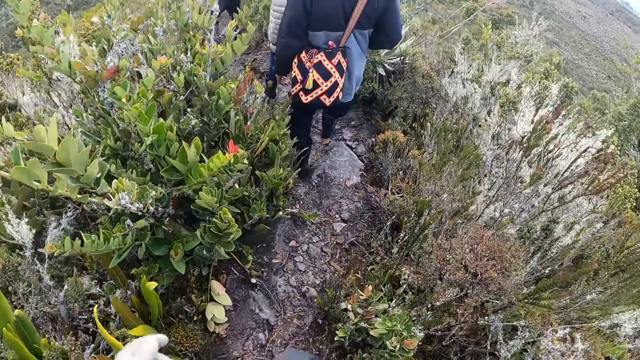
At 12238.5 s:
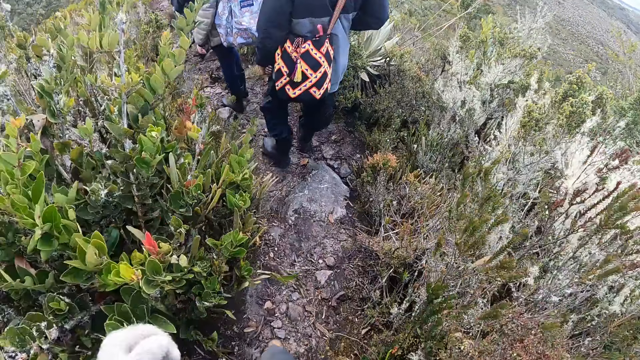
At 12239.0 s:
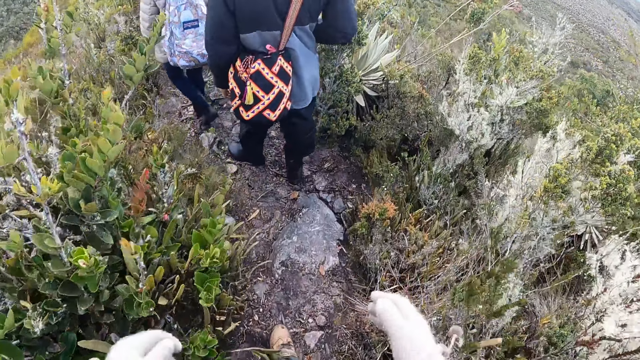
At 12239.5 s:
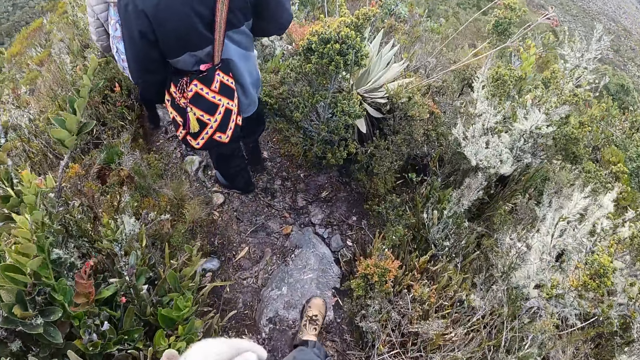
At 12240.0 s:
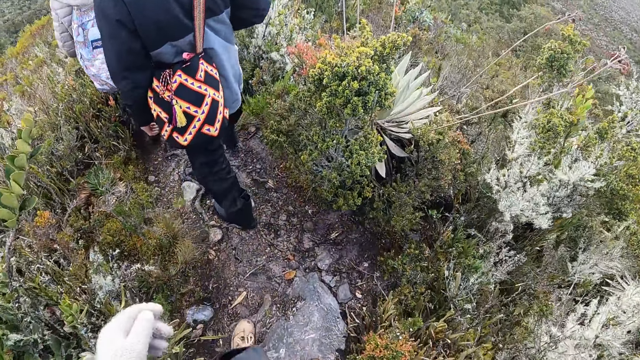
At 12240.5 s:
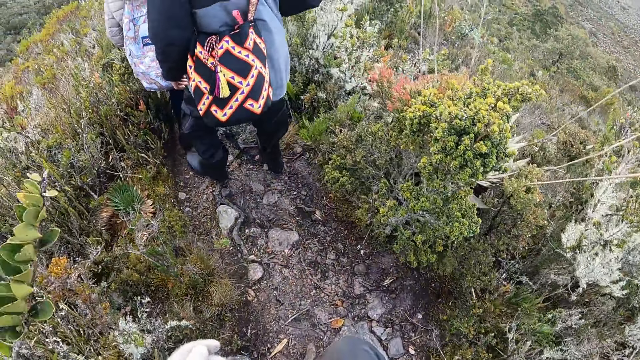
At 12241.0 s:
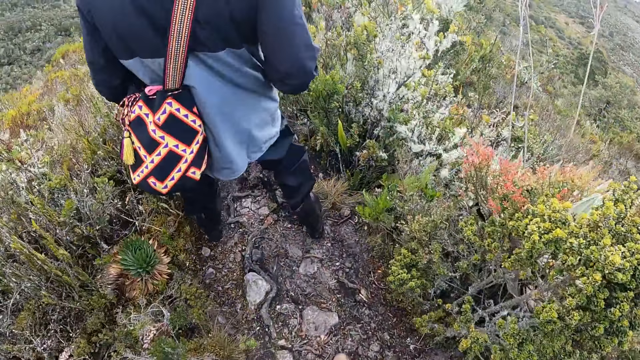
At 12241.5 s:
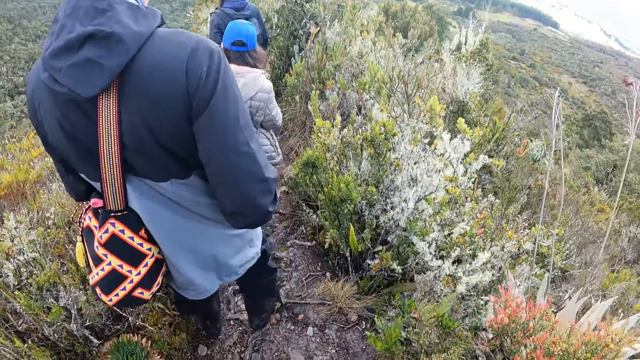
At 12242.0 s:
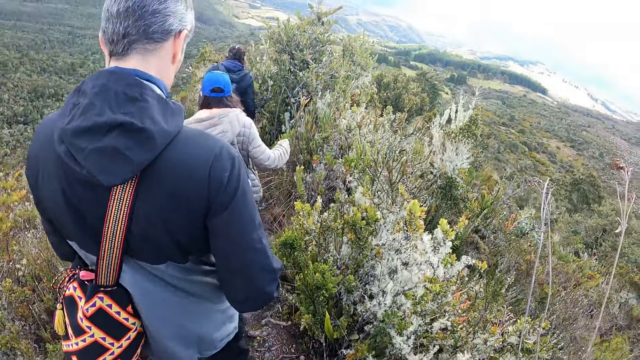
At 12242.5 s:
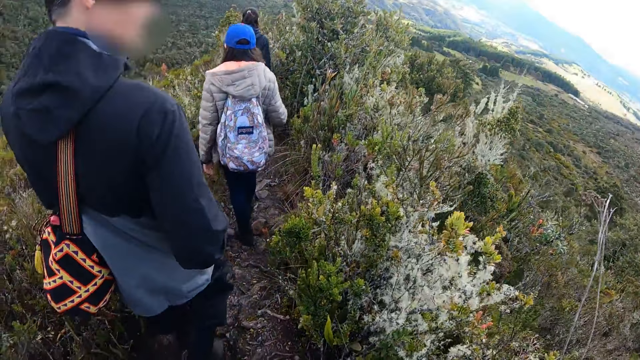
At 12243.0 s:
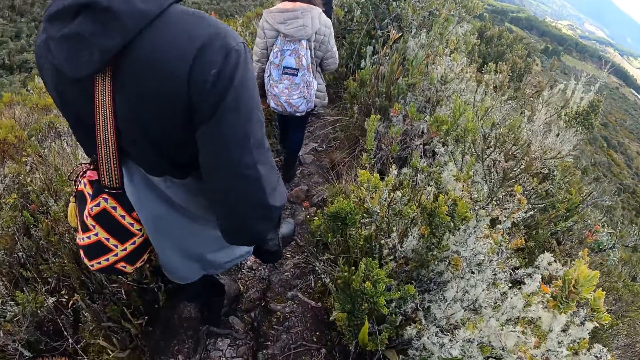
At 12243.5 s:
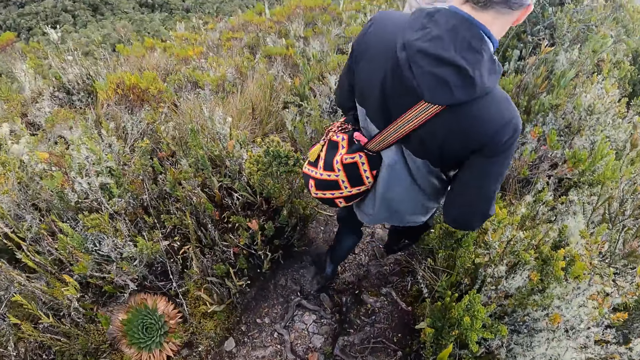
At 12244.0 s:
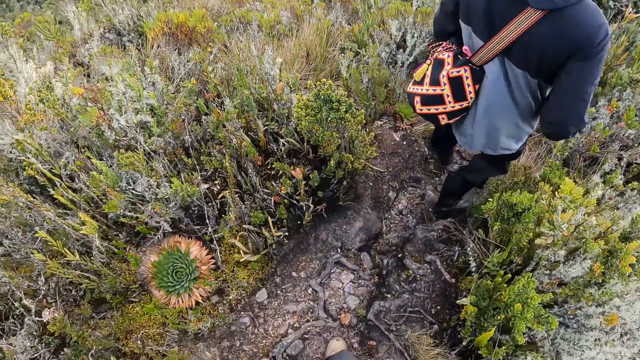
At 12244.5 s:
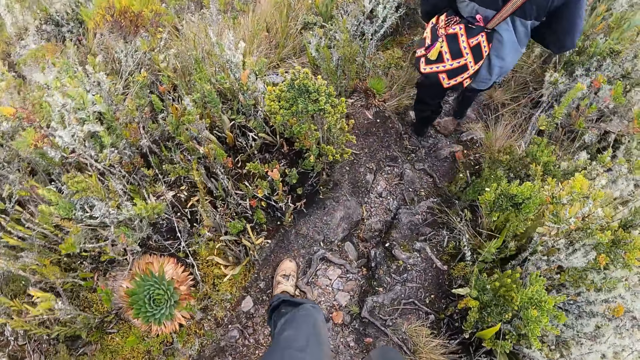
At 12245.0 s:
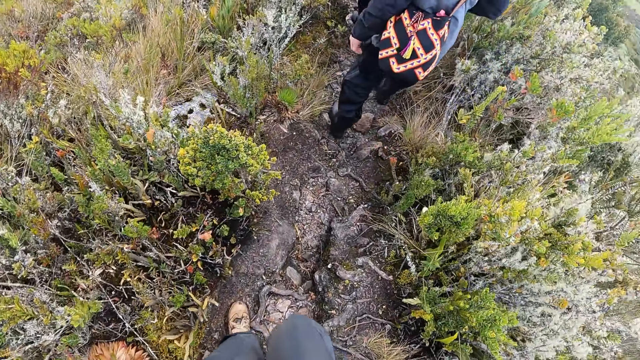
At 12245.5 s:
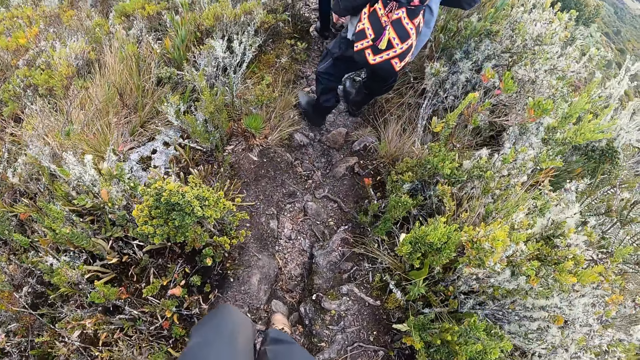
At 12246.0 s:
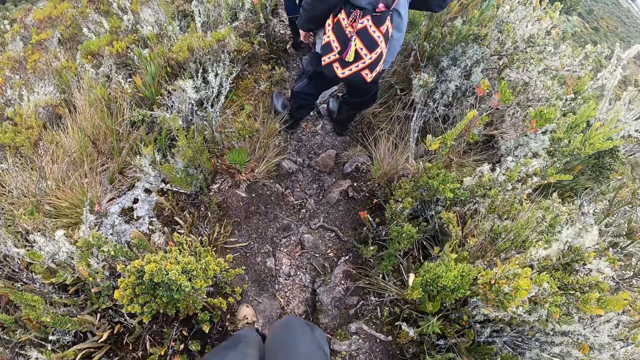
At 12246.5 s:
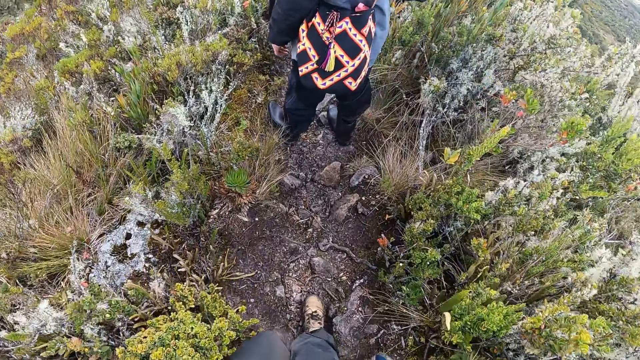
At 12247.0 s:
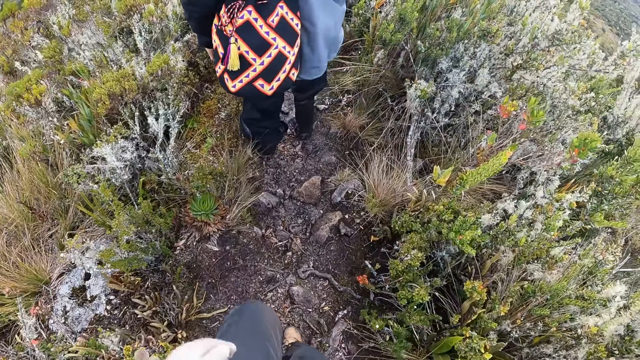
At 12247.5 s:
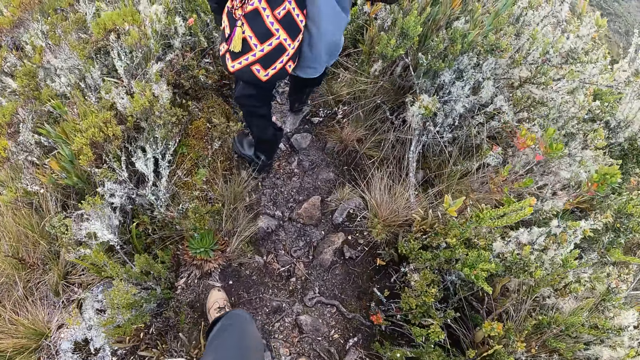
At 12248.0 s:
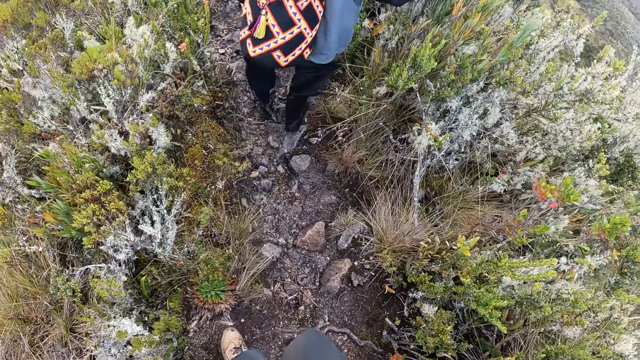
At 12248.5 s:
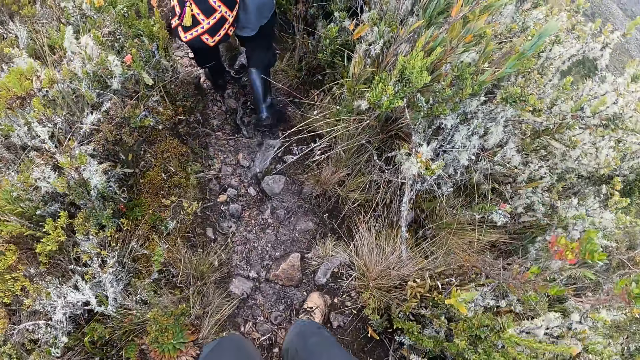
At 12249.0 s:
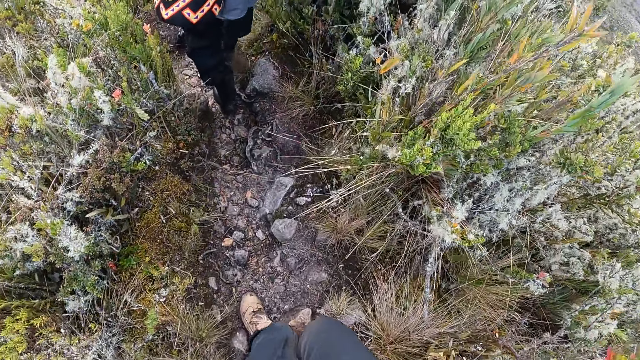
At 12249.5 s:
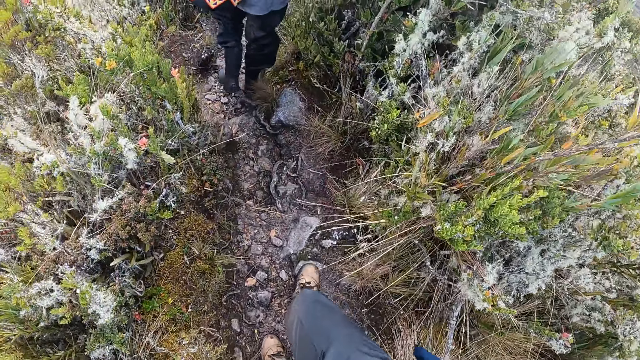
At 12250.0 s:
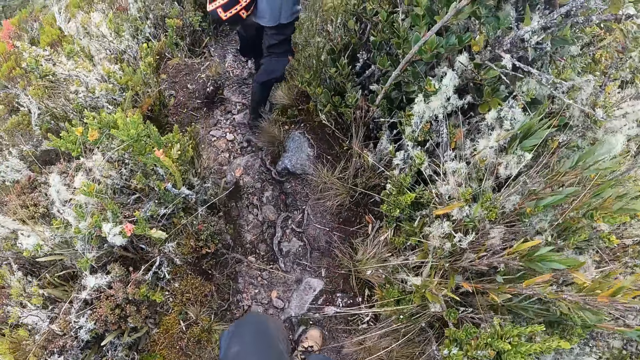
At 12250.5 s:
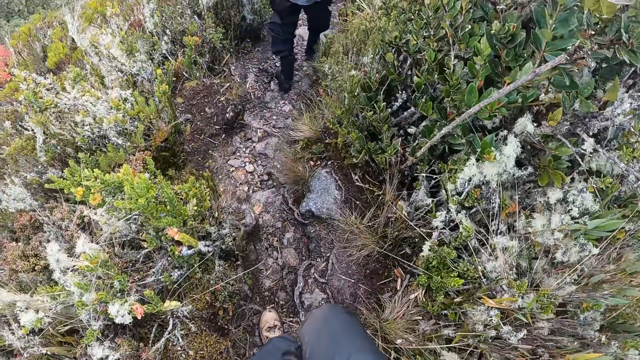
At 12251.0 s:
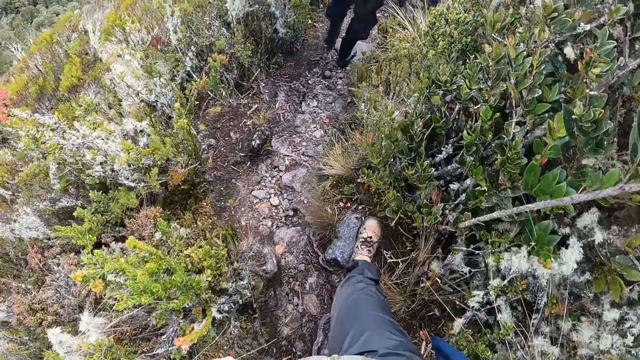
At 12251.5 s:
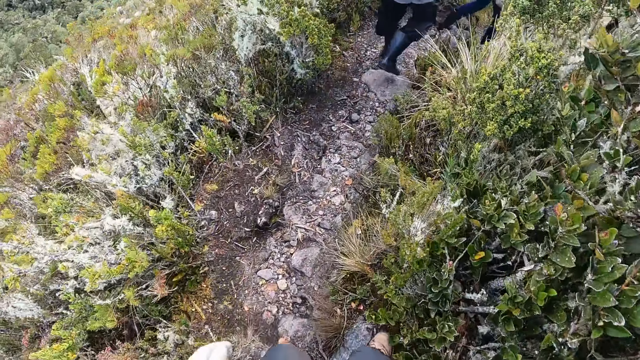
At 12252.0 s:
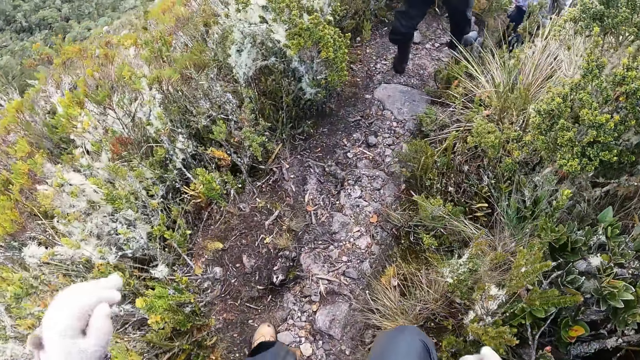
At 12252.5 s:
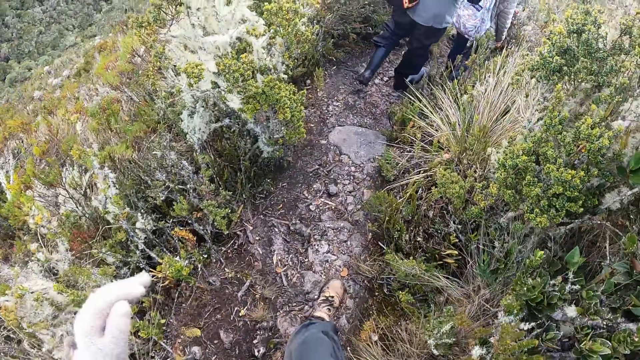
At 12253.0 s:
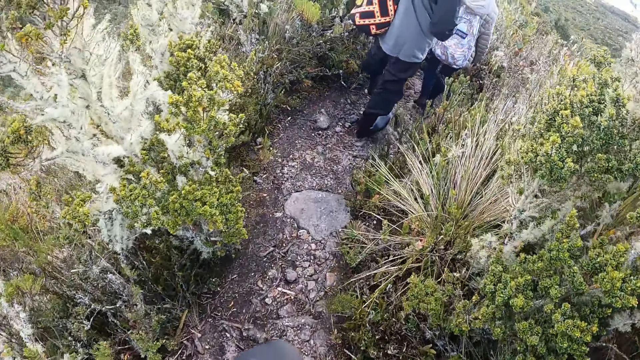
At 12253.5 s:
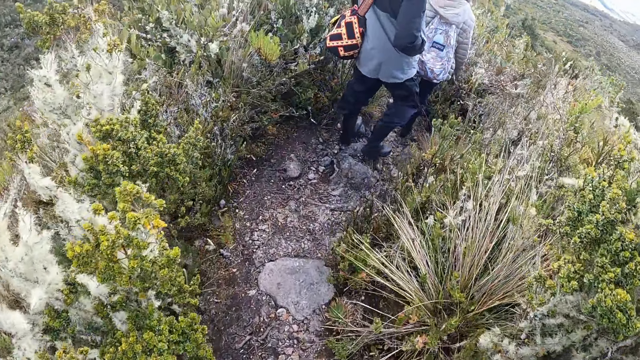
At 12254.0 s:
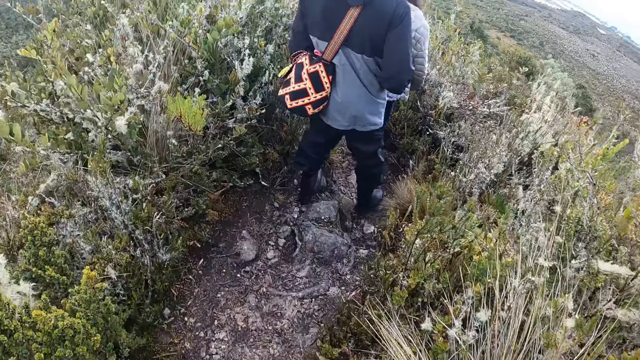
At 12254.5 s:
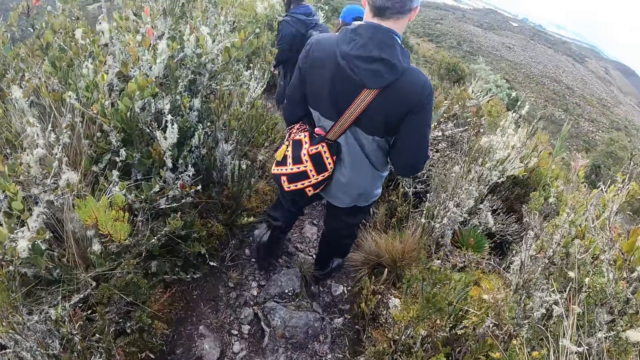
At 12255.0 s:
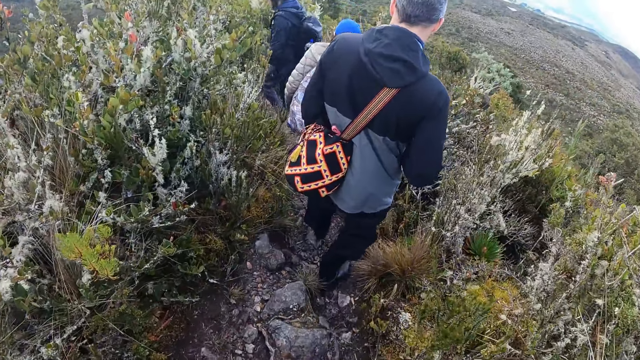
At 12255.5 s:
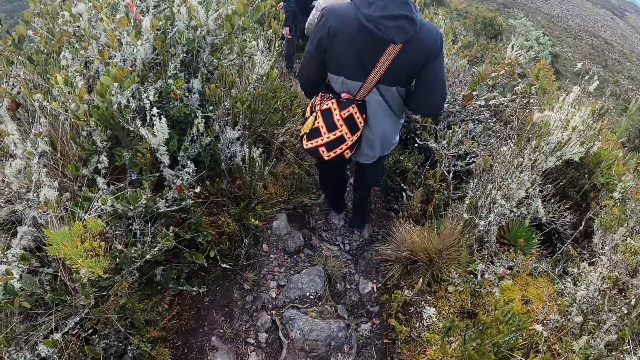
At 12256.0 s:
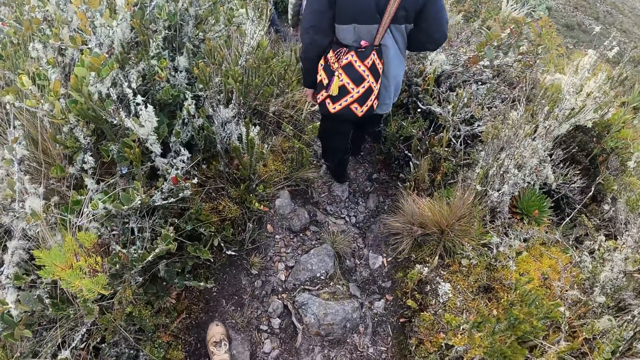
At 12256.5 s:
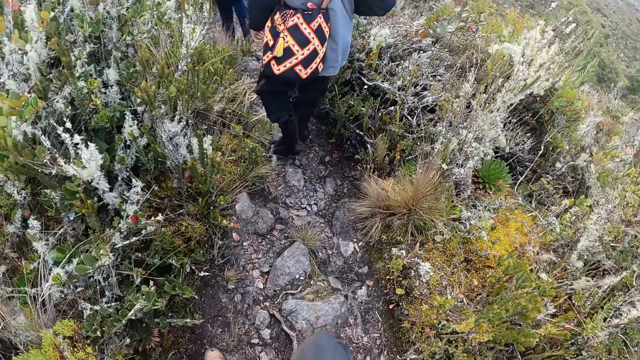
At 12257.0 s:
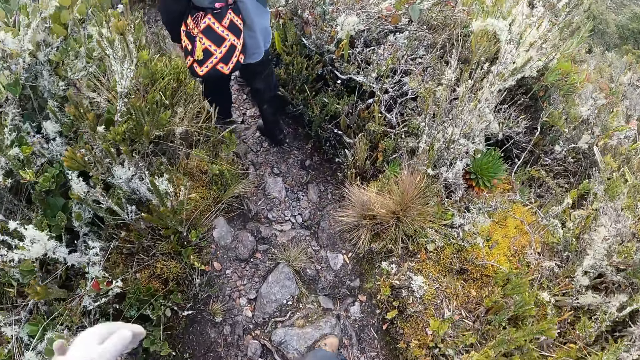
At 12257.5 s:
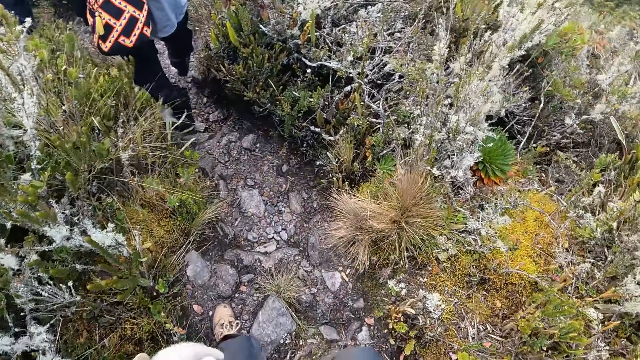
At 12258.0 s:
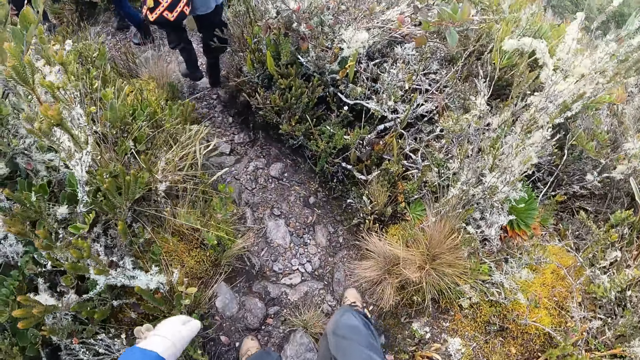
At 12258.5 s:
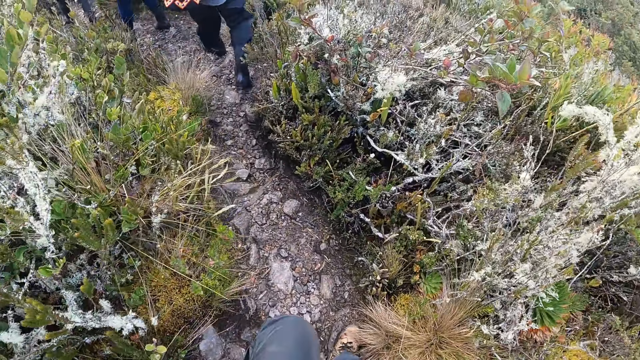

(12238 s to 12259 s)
The camera wearer steps over a rock with her right leg repeatedly.
